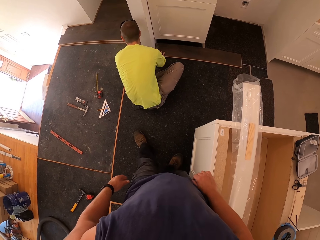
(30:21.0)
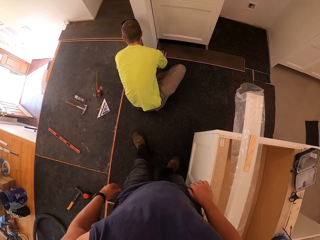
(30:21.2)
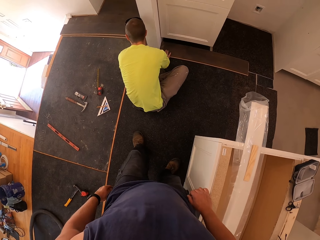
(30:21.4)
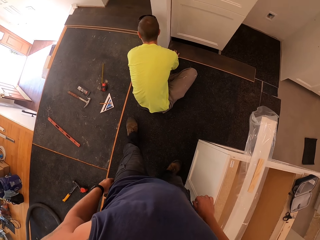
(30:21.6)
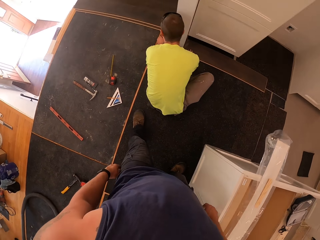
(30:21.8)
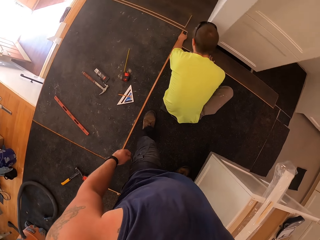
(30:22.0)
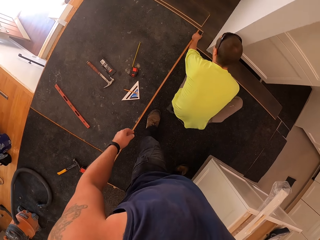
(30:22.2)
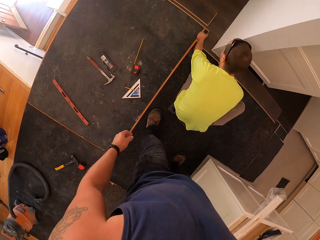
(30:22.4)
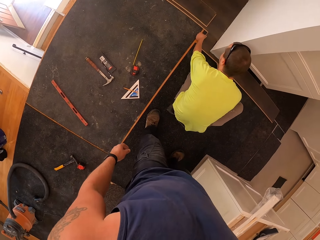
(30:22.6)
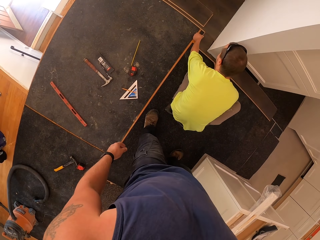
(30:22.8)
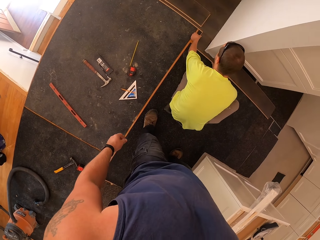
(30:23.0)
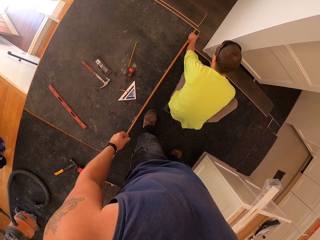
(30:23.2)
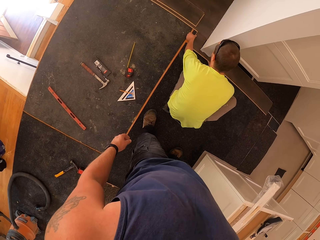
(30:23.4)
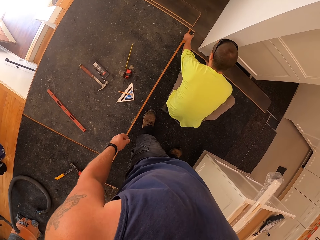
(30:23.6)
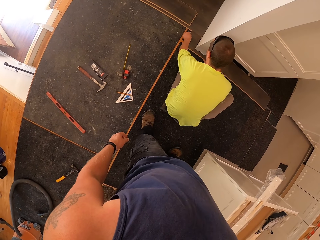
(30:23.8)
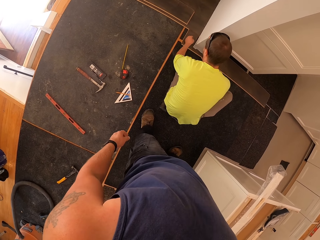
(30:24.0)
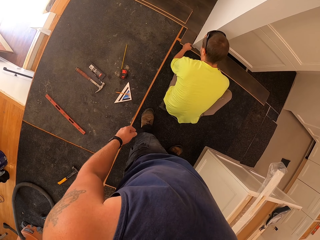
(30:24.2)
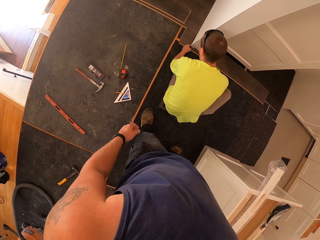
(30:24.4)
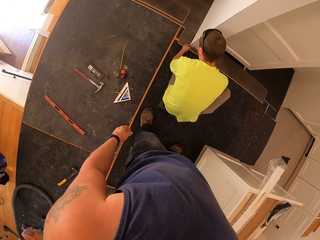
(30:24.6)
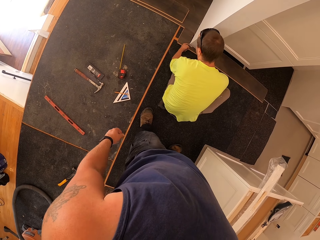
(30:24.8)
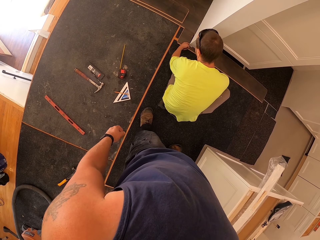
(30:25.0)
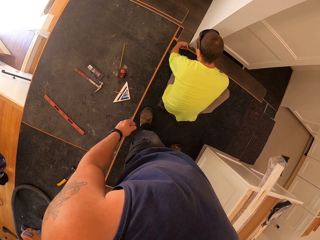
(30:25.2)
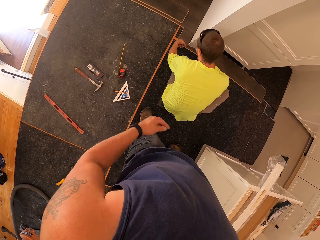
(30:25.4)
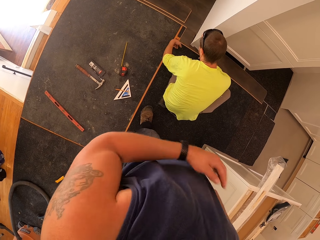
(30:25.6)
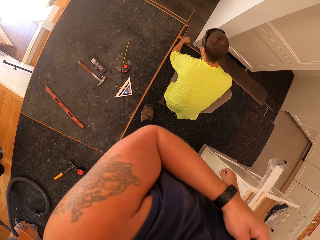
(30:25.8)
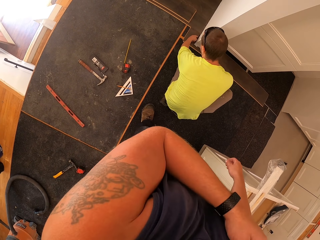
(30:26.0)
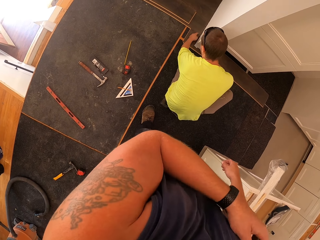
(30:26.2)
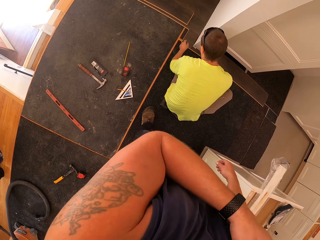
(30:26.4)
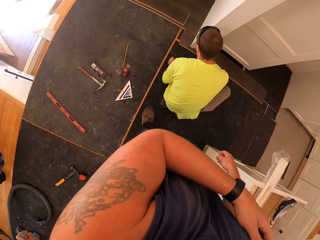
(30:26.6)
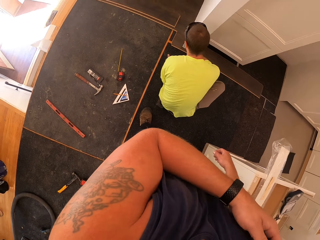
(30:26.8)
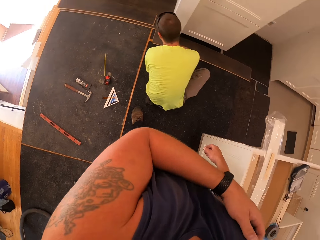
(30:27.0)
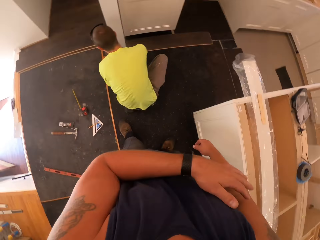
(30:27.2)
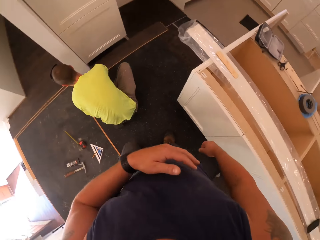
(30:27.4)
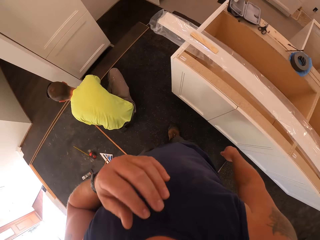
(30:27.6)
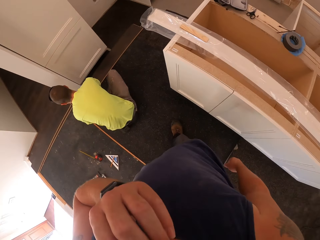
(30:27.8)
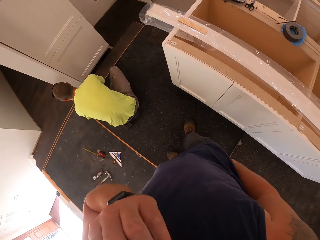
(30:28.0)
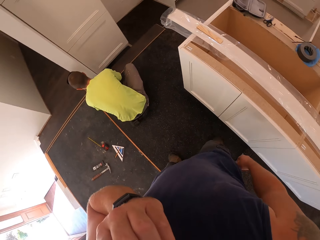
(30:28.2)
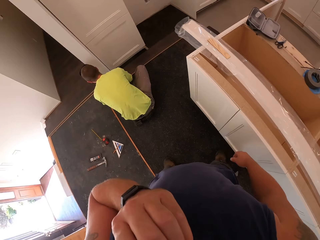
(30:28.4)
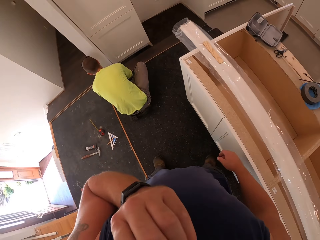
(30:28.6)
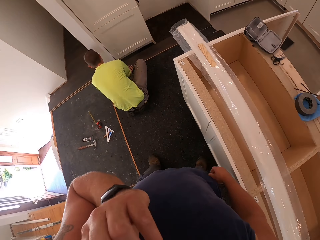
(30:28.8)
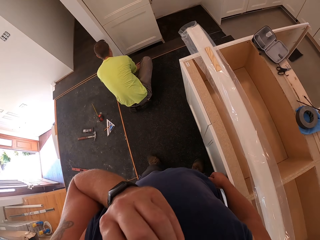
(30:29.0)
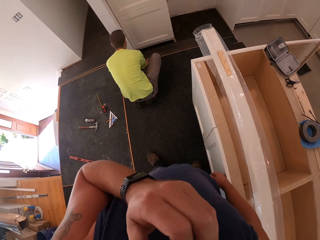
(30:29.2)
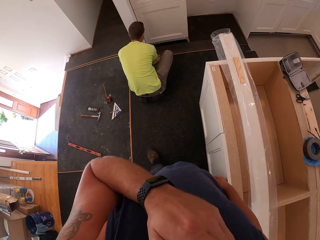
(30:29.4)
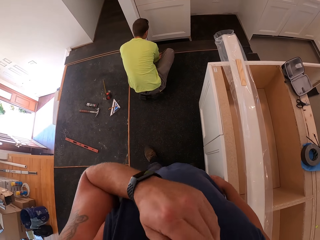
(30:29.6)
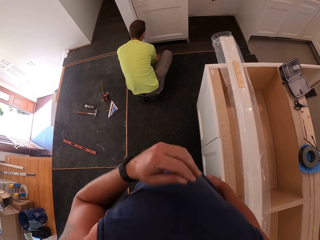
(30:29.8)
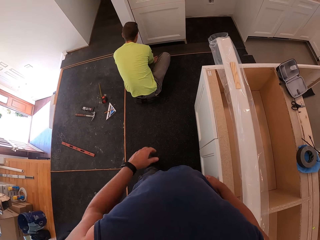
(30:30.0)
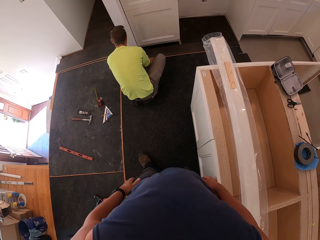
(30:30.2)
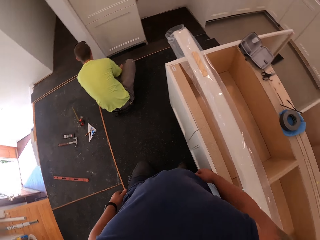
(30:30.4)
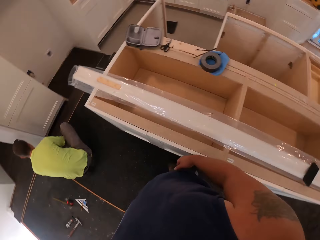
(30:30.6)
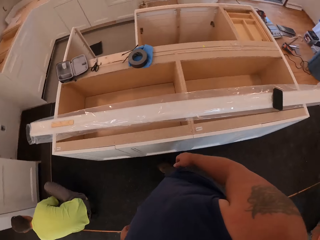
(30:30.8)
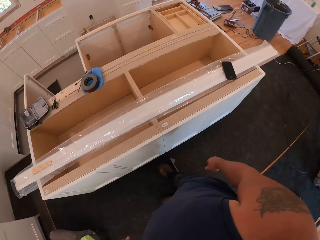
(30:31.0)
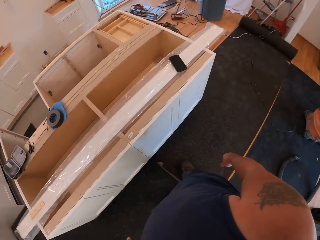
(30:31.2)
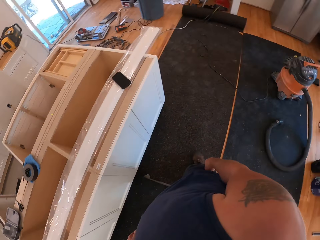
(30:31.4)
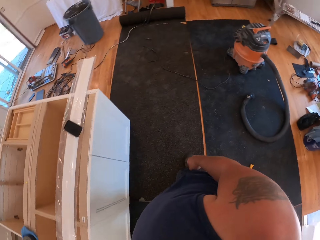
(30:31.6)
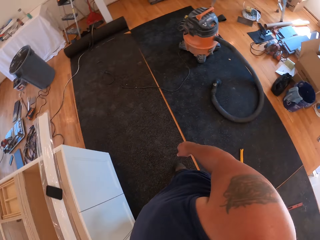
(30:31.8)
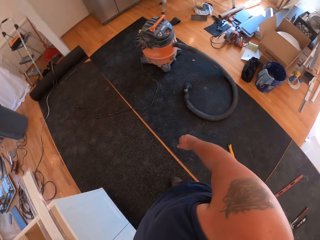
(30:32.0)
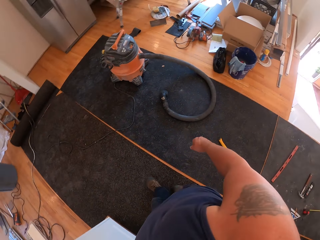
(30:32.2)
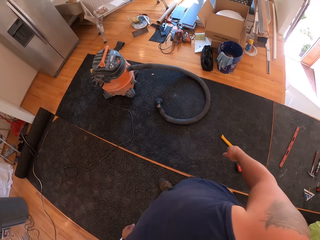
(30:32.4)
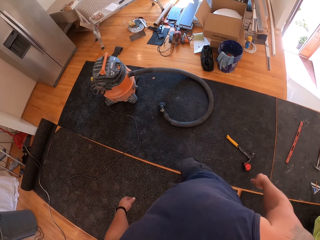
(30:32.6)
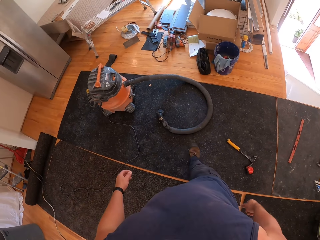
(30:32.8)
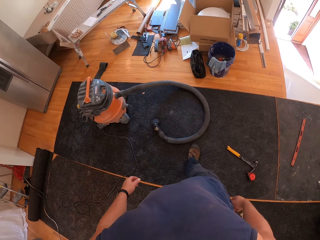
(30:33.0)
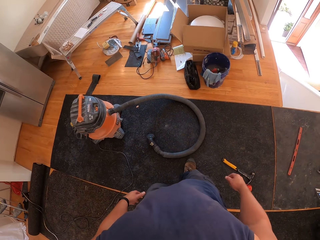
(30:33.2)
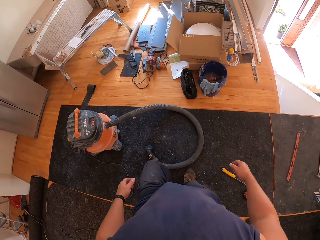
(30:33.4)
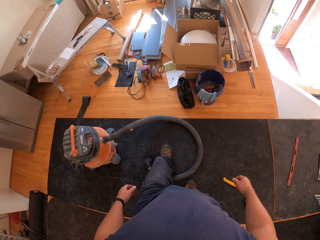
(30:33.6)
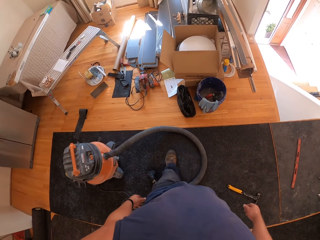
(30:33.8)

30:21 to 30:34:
The camera wearer looks at a person's side. They scratch their hand. They touch their right arm with the left hand. They touch their face with the left hand. They walk around the house.

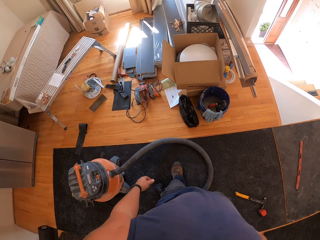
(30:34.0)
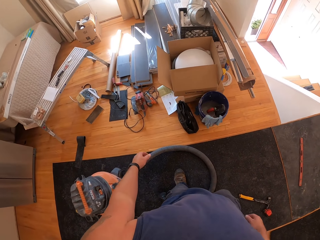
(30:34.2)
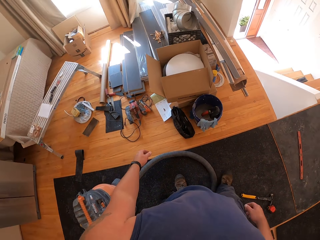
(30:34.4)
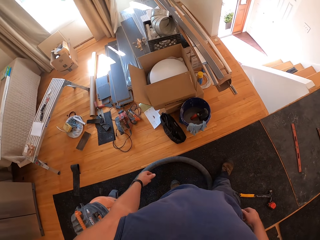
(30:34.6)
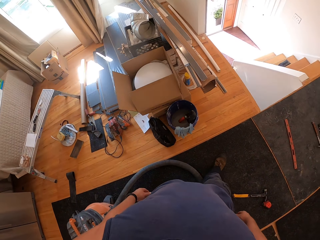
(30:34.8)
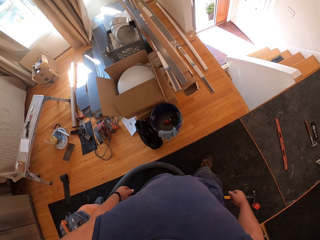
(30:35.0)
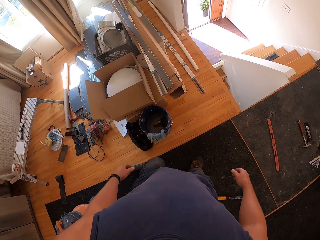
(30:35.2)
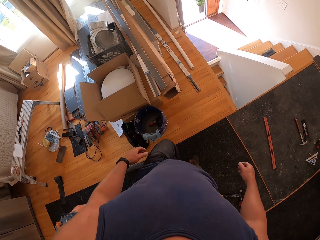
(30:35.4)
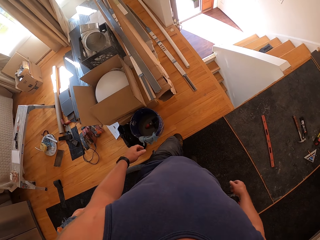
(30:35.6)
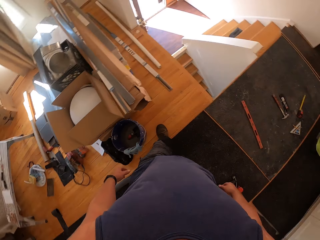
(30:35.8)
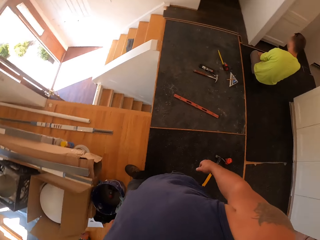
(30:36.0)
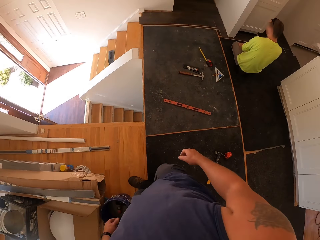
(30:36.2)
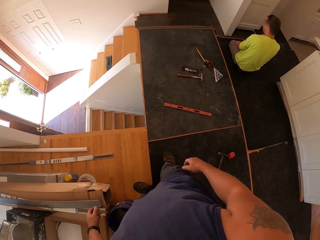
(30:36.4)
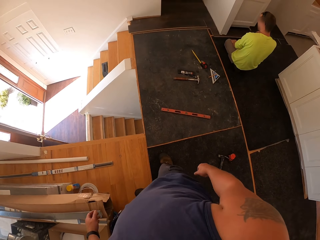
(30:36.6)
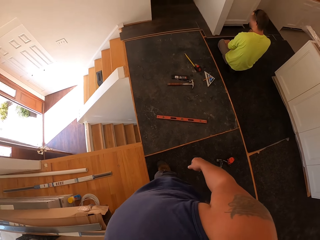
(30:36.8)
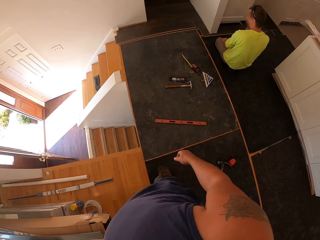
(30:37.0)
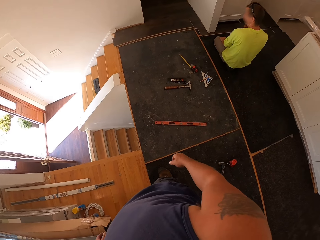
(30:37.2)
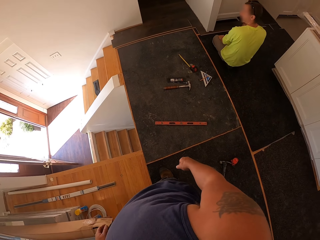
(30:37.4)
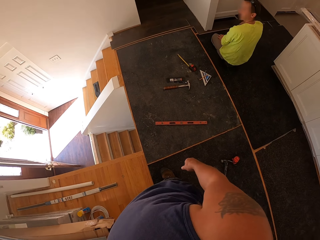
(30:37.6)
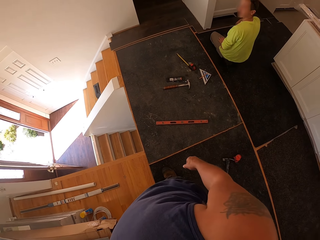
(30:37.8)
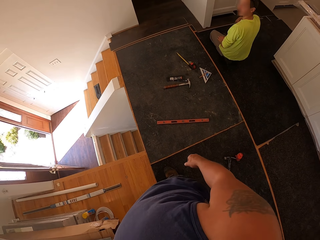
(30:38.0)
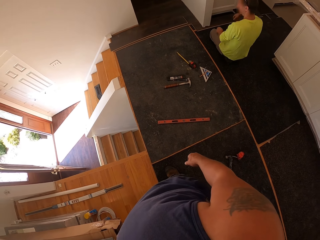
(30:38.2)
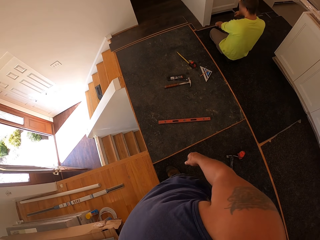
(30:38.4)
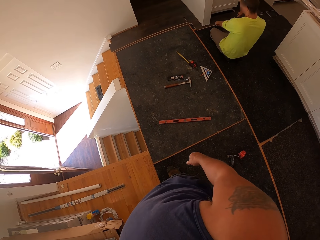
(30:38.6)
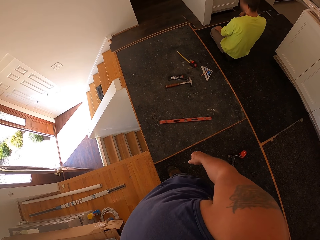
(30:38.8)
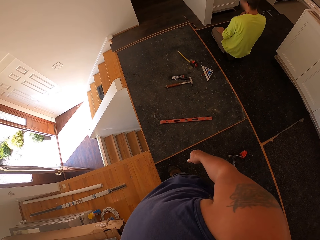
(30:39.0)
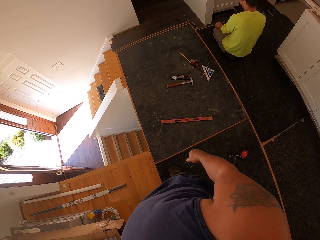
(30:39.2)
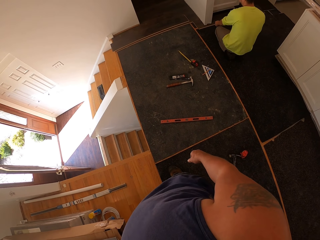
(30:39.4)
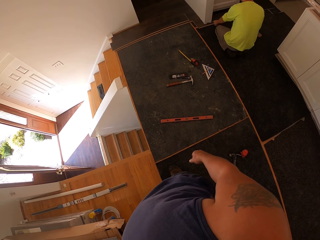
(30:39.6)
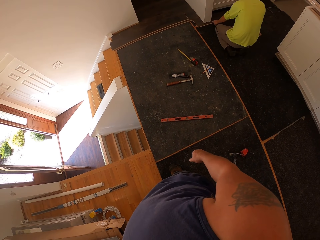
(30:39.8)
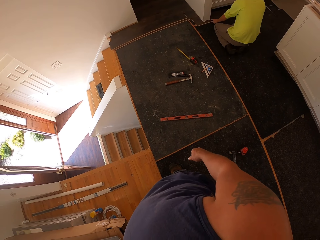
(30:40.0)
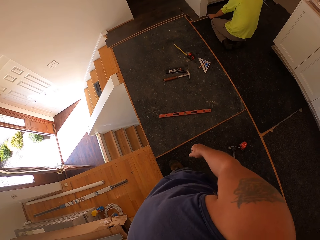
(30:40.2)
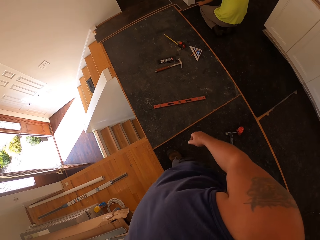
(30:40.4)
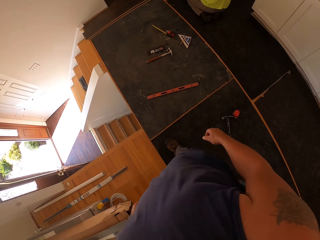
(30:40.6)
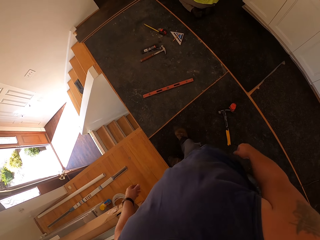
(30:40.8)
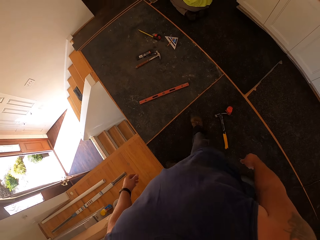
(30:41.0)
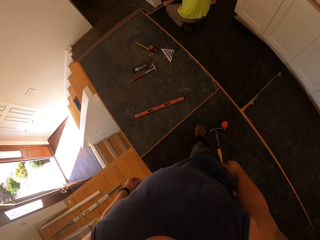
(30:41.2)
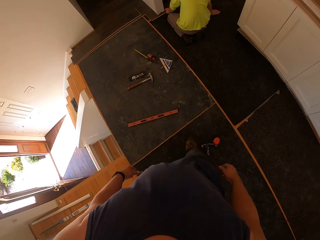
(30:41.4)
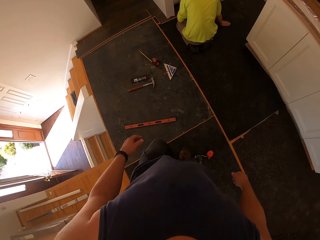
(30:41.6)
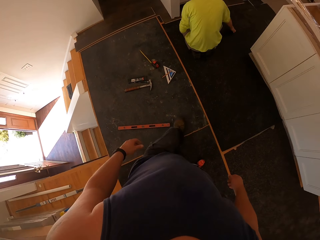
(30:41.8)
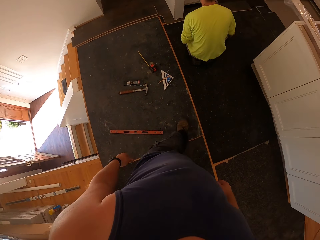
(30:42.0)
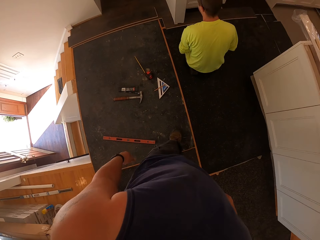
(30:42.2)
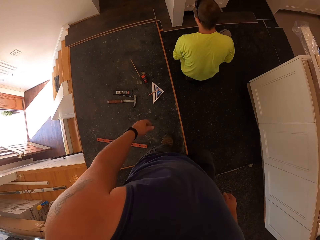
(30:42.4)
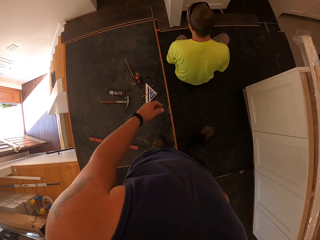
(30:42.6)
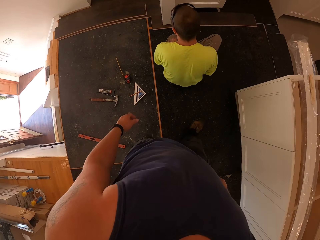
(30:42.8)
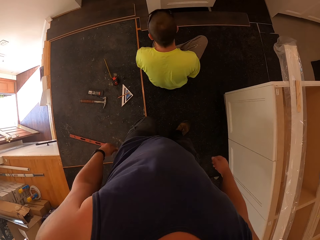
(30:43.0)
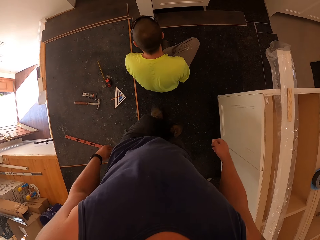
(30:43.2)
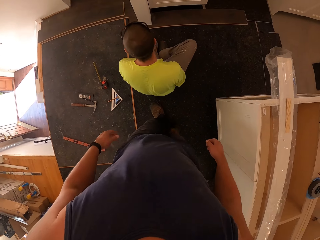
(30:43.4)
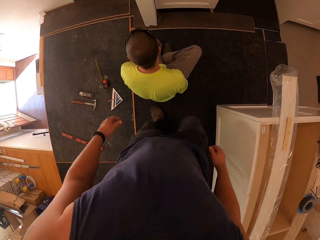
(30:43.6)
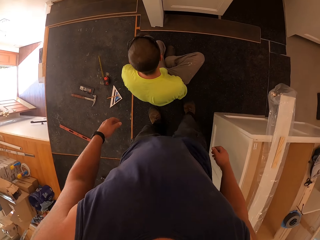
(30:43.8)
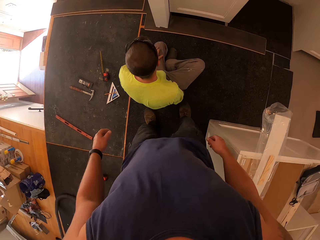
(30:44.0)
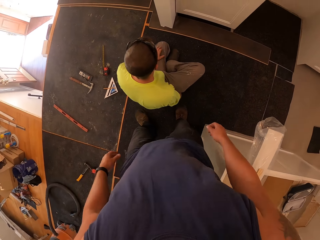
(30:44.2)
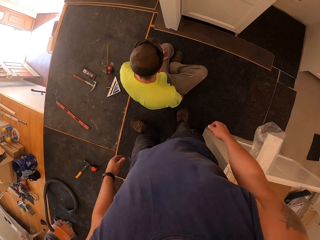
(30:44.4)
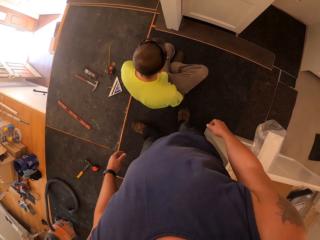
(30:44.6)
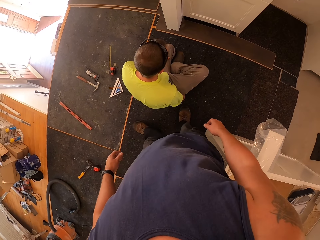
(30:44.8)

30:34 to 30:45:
The camera wearer talks to a person. They walk to the person.
